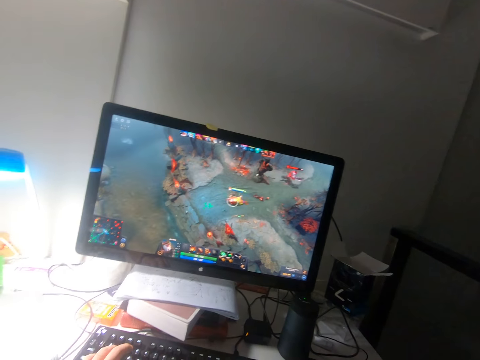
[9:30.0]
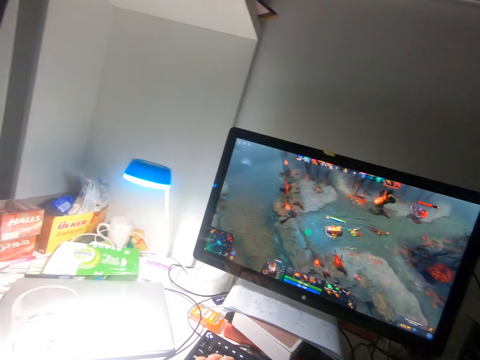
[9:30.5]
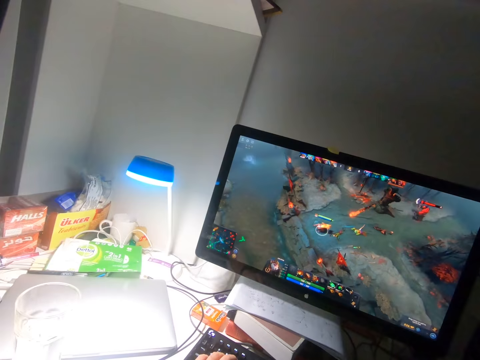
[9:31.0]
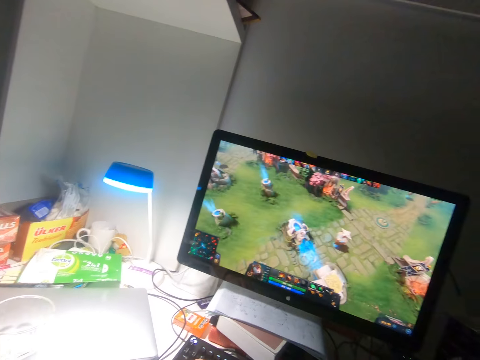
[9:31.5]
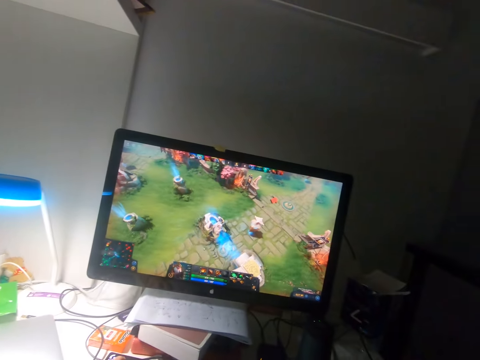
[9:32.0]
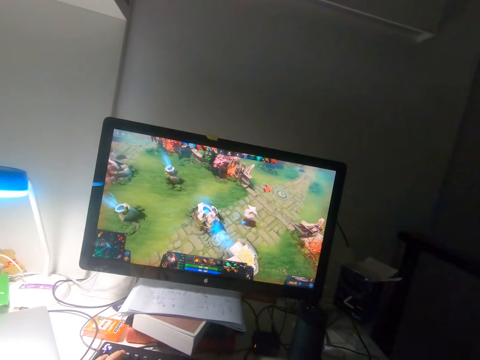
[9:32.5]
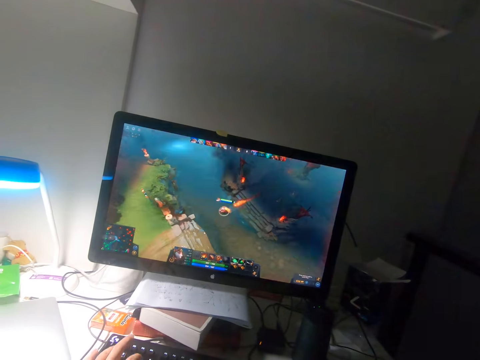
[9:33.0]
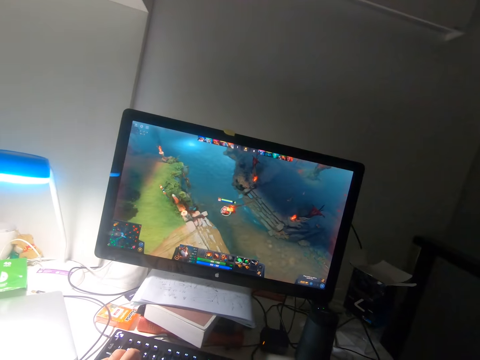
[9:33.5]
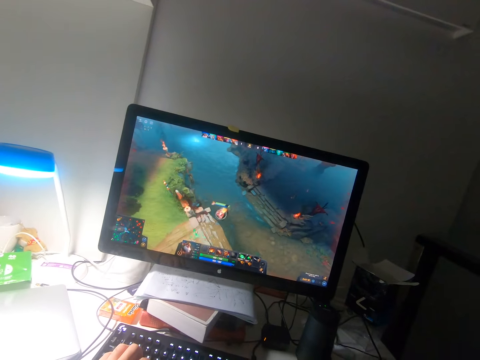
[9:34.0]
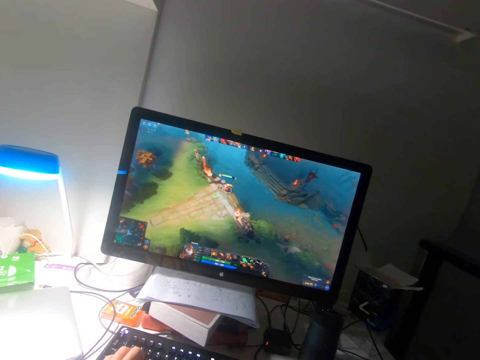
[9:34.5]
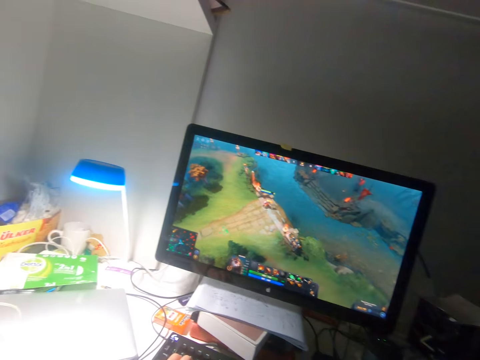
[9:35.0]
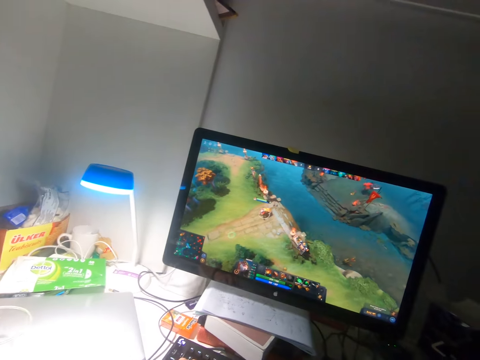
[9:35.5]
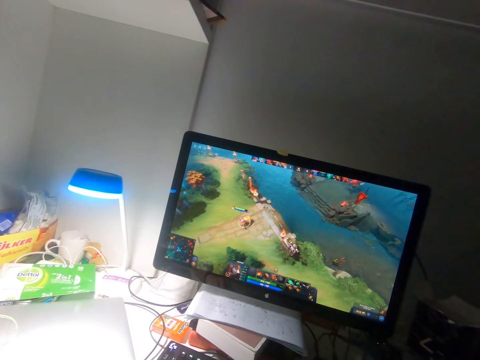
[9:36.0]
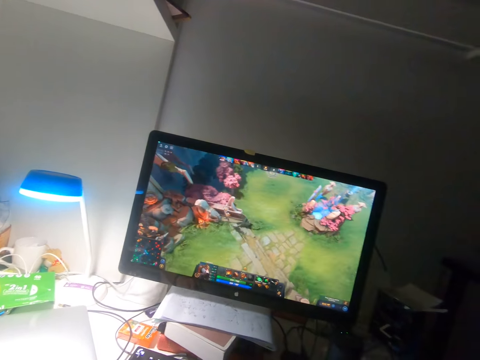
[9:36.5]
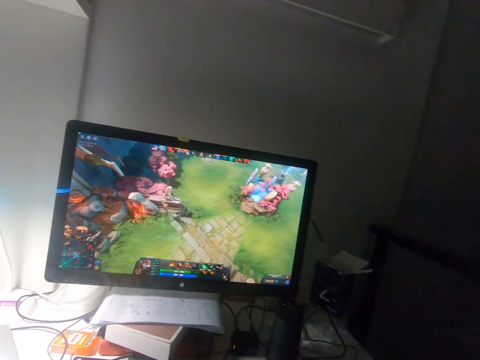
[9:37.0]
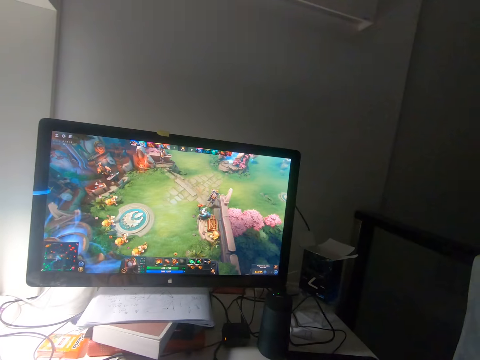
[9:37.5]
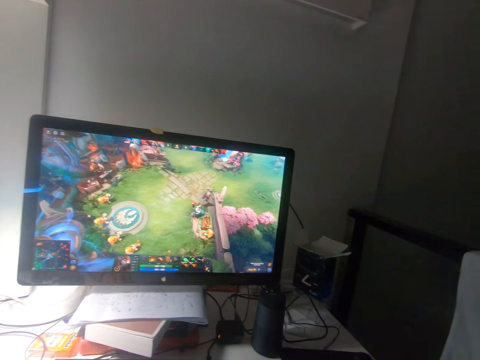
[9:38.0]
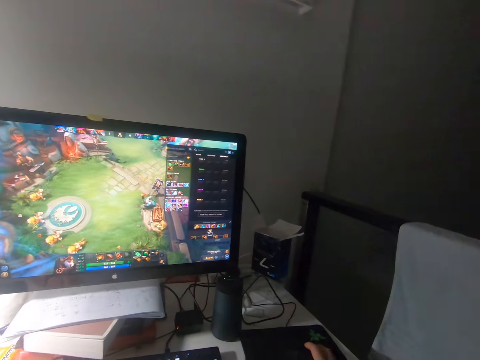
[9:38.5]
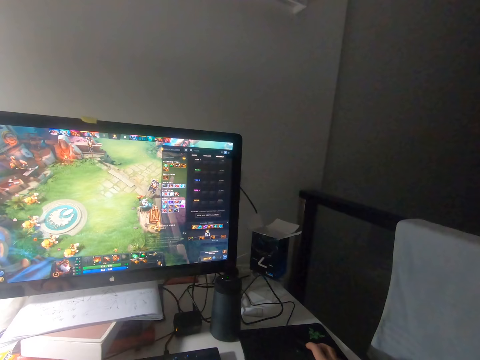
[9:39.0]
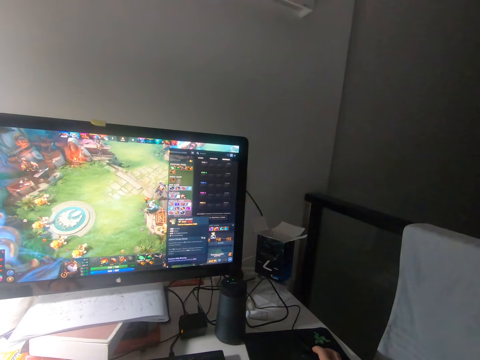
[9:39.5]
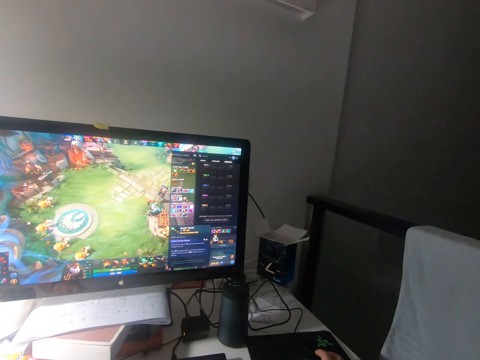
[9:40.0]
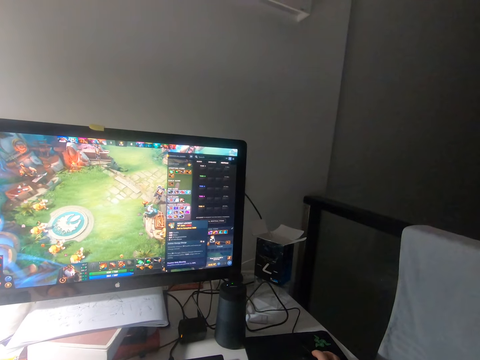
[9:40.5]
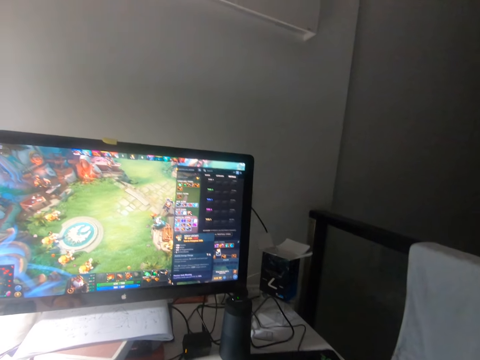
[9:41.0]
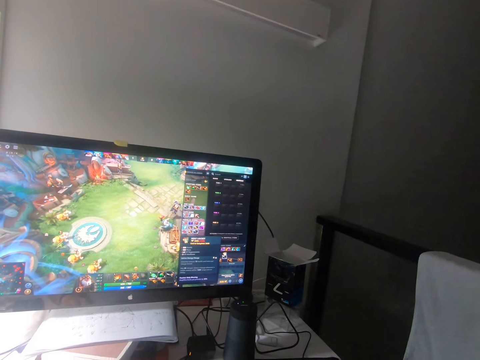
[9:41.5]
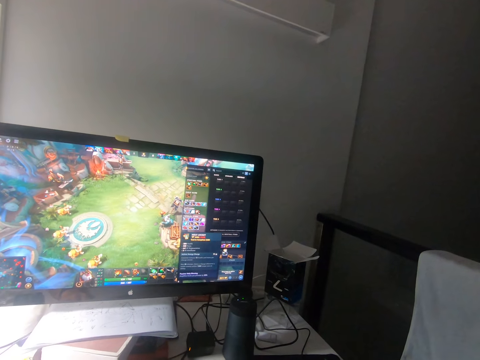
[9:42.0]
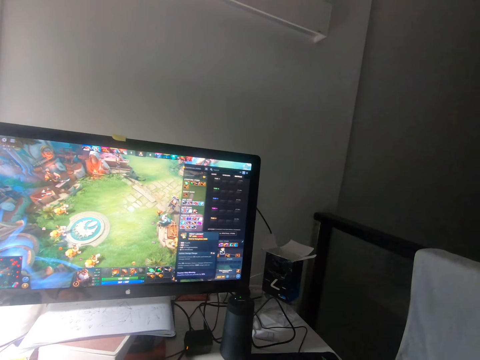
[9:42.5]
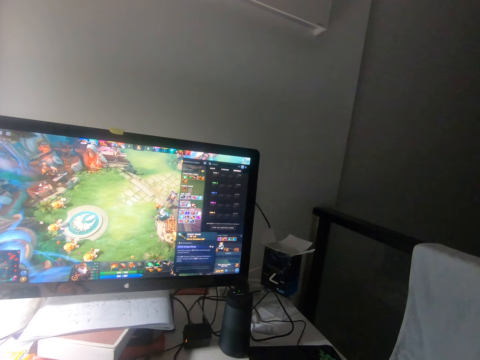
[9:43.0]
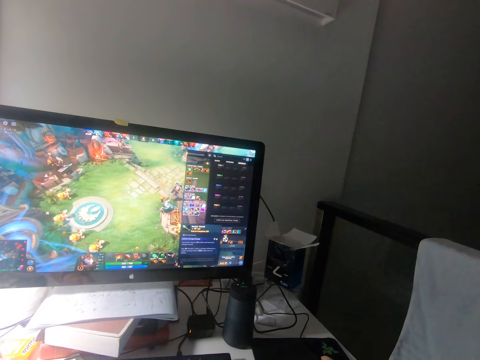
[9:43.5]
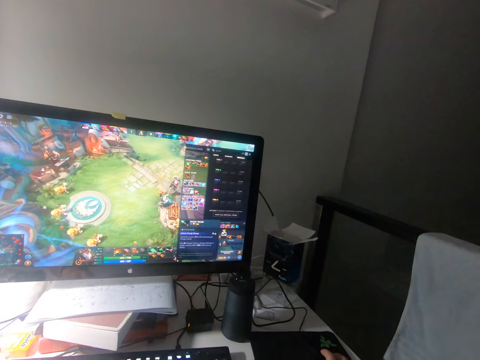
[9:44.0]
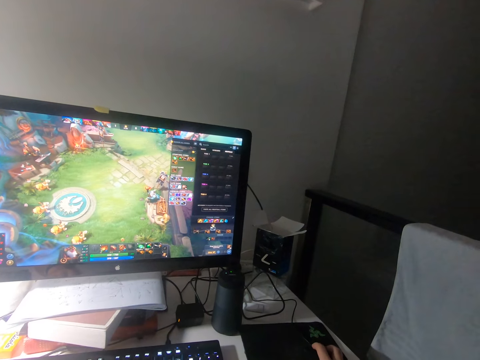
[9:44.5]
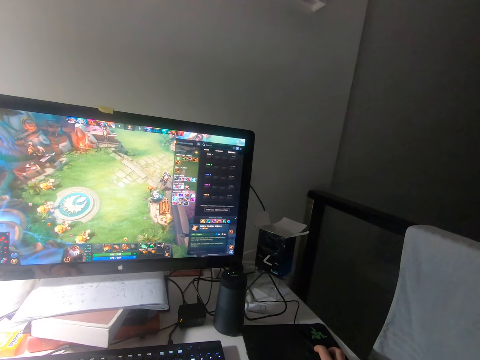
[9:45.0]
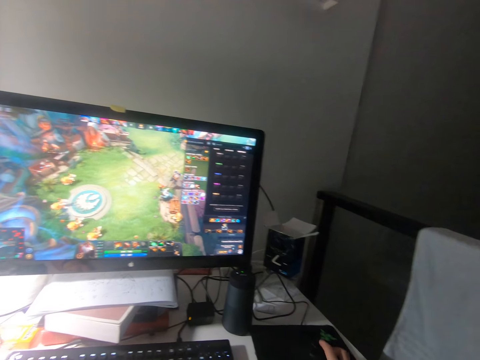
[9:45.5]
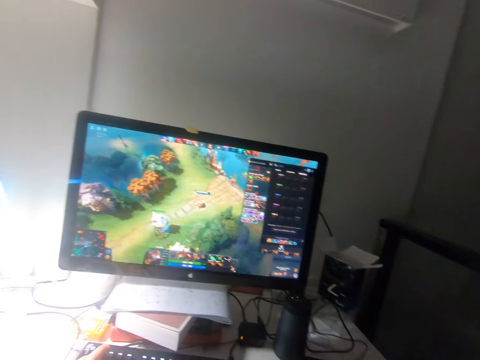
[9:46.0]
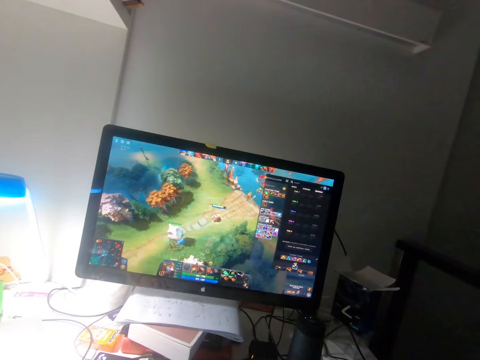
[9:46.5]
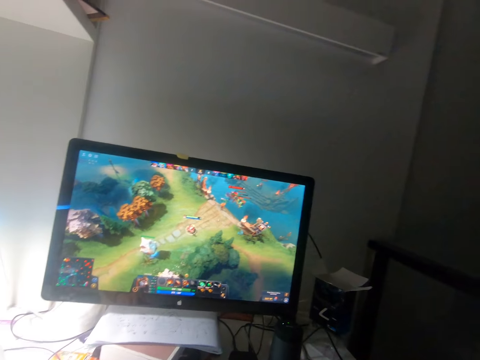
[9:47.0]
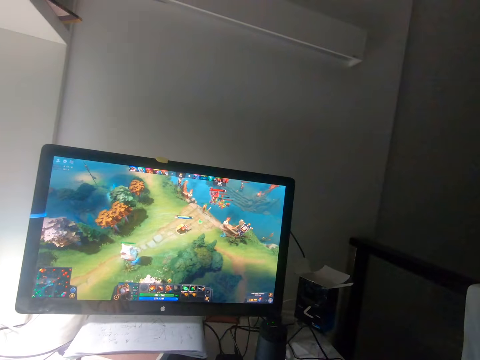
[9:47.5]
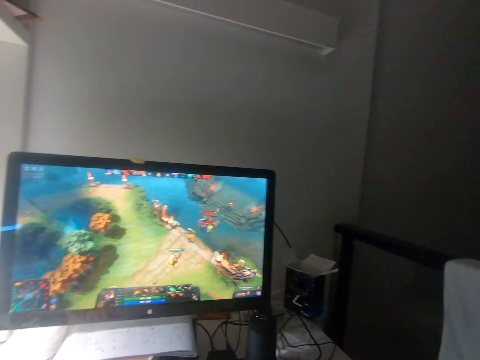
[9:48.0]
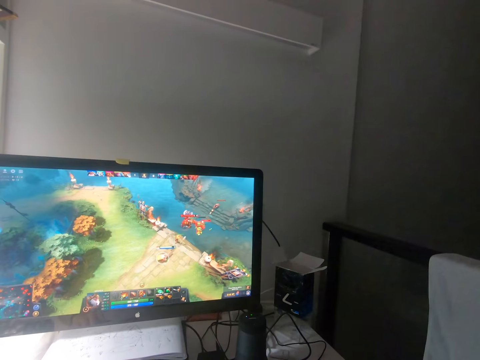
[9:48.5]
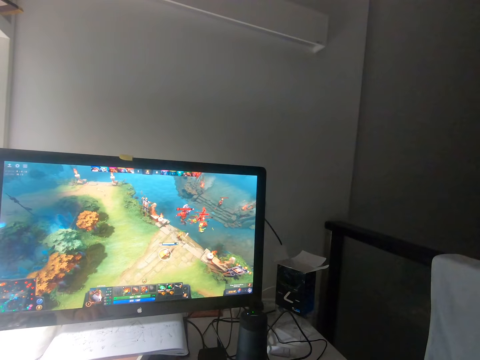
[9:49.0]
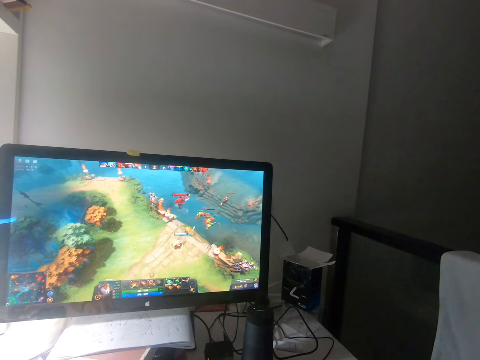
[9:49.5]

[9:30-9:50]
The camera wearer looks to the other side. He presses keys of the keyboard on the table with his left hand. He plays the game on the screen. He clicks a mouse on the table with his right hand. He clicks the mouse on the table with his right hand.

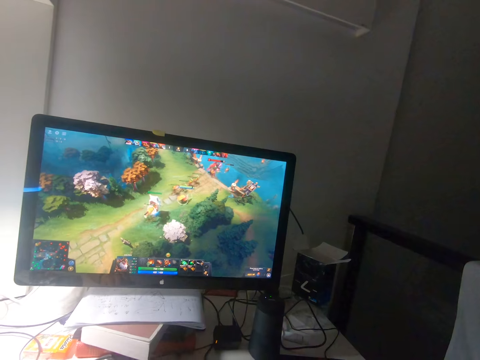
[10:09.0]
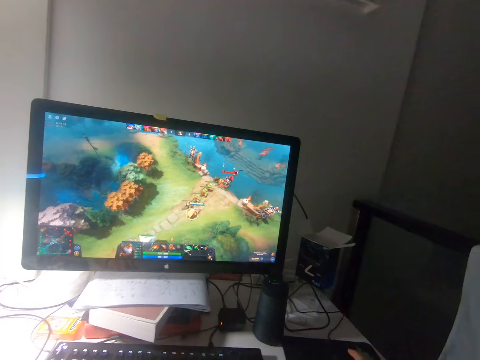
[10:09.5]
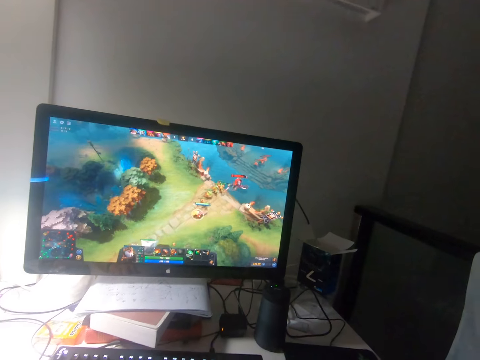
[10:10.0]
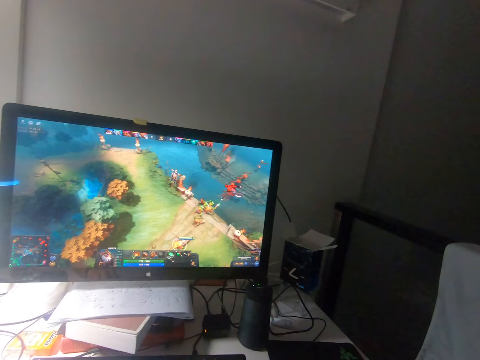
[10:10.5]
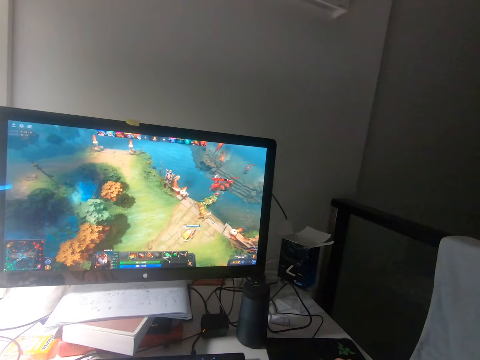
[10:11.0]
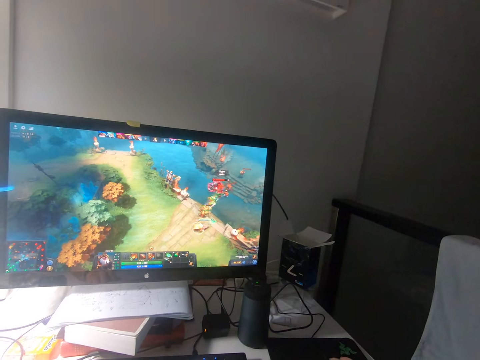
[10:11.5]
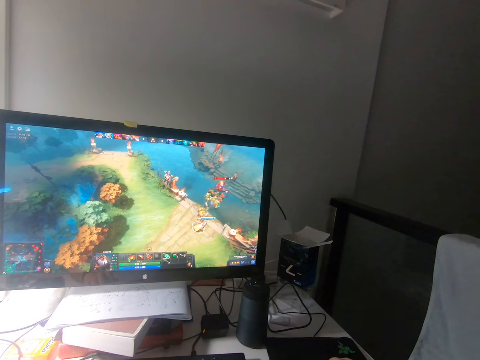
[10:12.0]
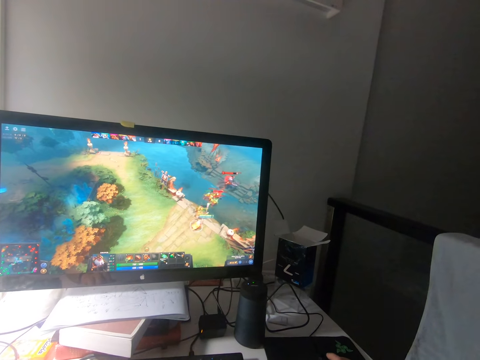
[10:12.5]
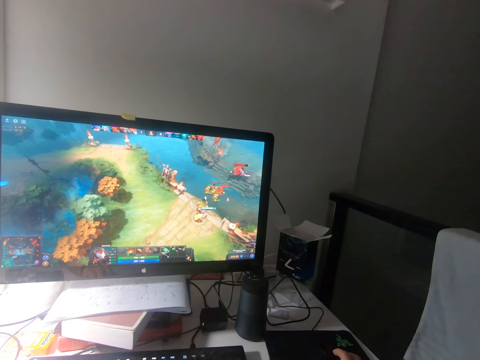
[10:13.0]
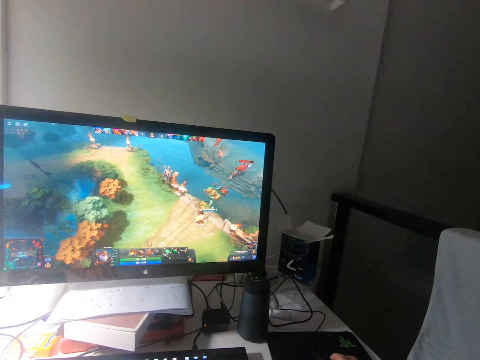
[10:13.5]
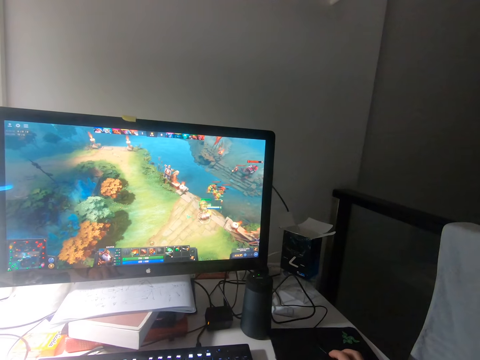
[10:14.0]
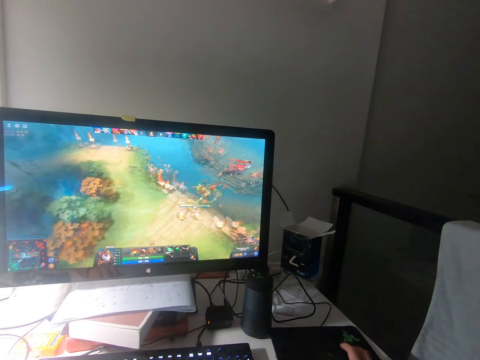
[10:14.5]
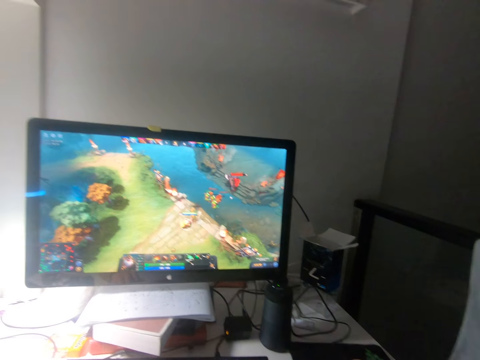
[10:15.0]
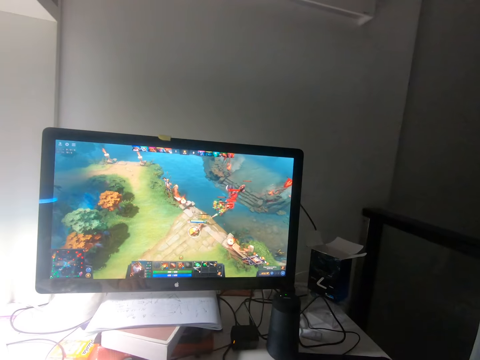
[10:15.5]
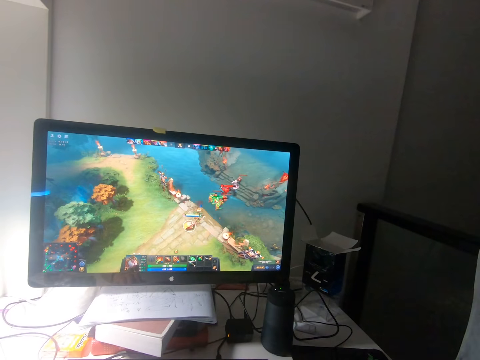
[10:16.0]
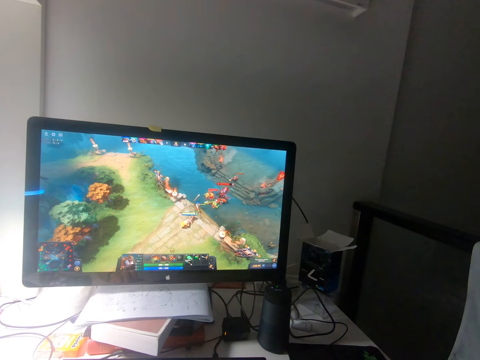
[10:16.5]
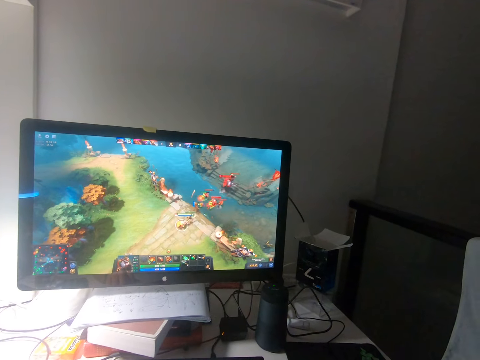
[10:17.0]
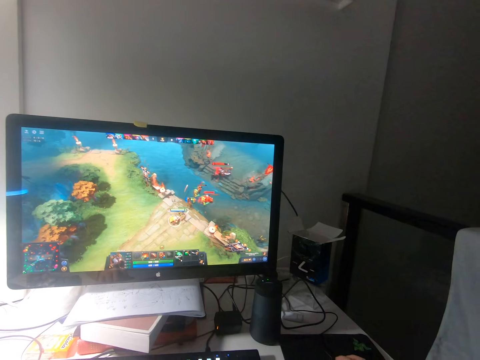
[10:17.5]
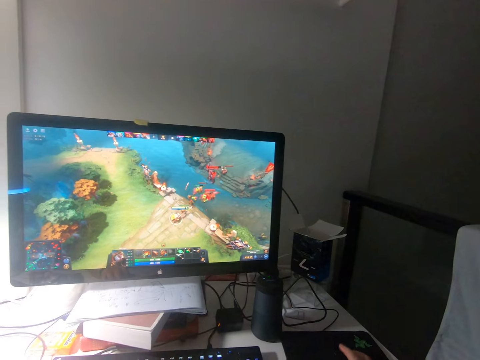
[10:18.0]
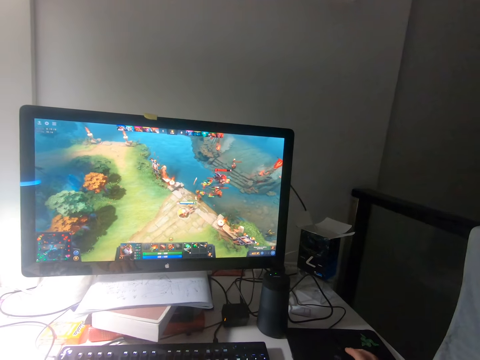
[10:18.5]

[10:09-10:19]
The camera wearer clicks the mouse.
